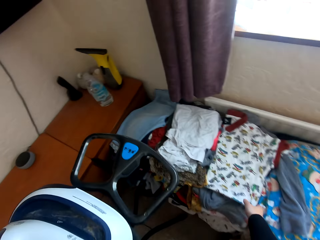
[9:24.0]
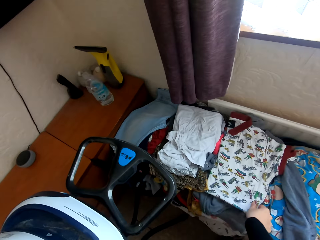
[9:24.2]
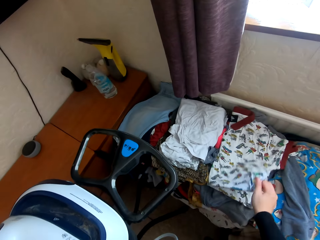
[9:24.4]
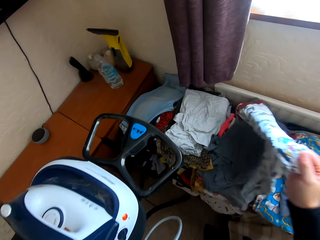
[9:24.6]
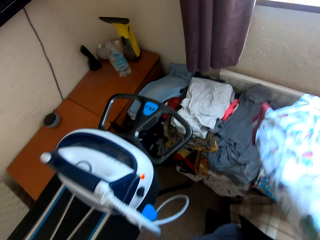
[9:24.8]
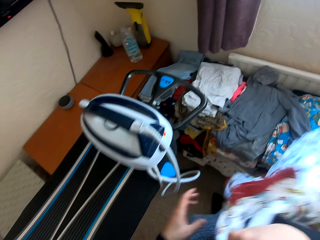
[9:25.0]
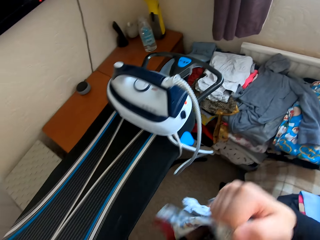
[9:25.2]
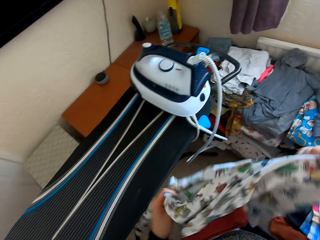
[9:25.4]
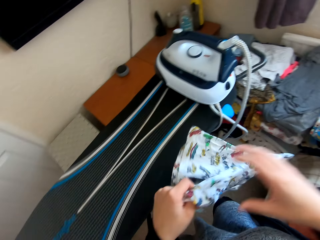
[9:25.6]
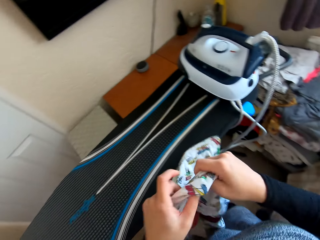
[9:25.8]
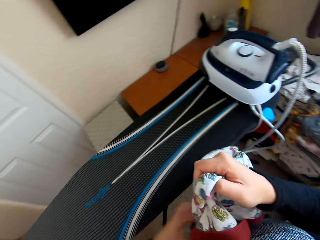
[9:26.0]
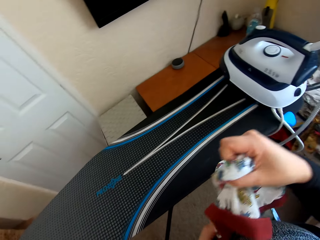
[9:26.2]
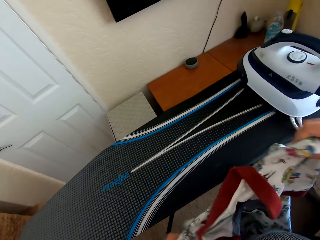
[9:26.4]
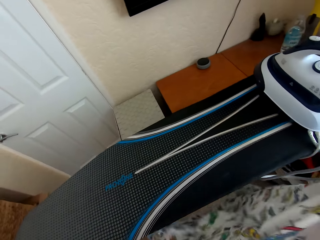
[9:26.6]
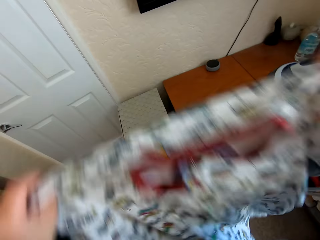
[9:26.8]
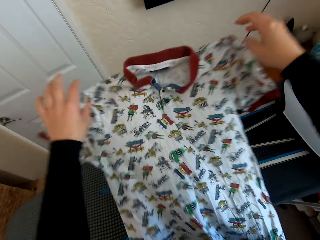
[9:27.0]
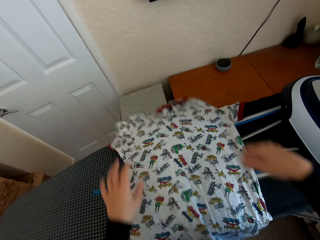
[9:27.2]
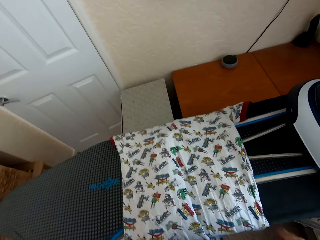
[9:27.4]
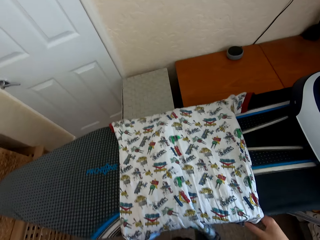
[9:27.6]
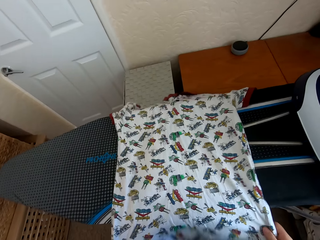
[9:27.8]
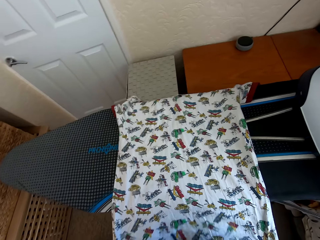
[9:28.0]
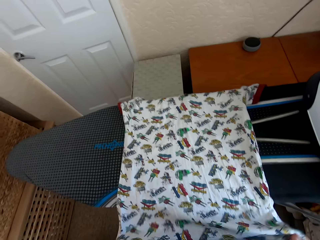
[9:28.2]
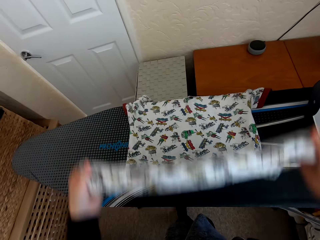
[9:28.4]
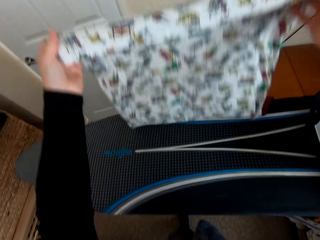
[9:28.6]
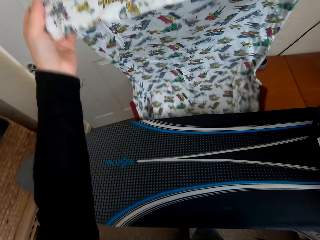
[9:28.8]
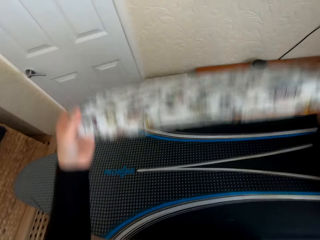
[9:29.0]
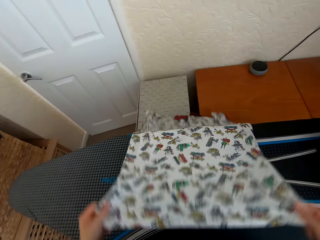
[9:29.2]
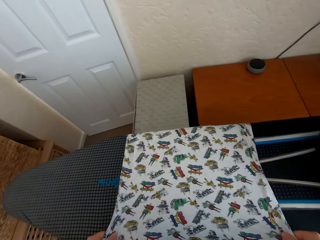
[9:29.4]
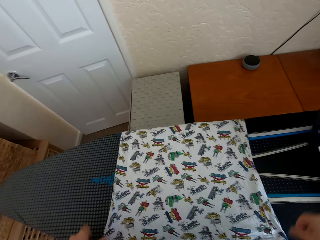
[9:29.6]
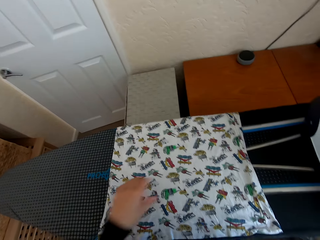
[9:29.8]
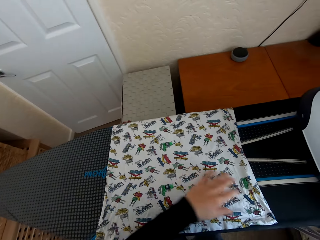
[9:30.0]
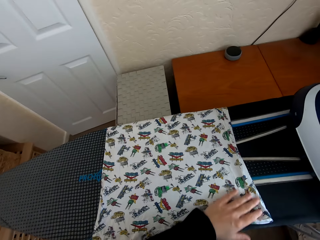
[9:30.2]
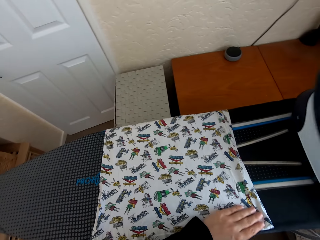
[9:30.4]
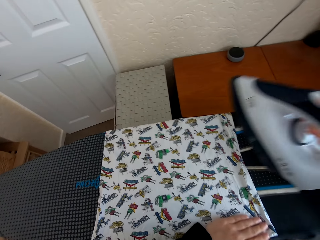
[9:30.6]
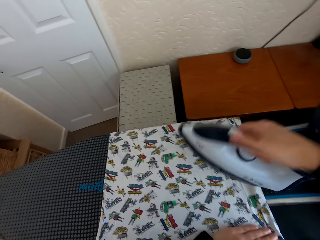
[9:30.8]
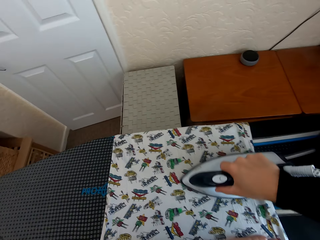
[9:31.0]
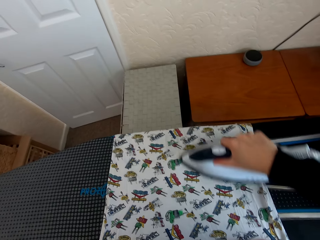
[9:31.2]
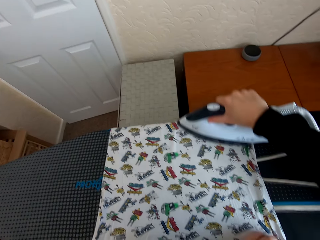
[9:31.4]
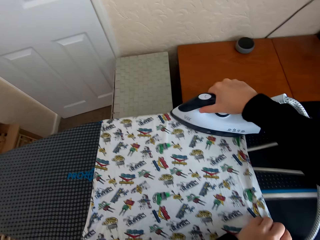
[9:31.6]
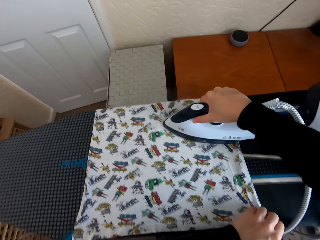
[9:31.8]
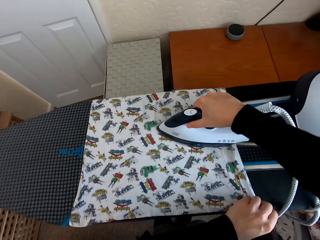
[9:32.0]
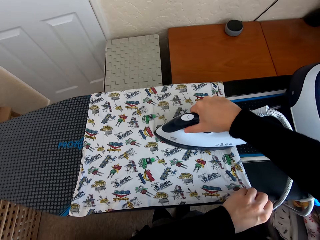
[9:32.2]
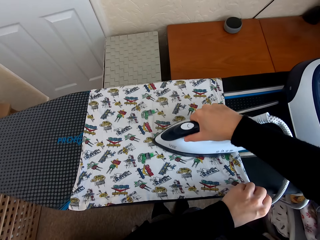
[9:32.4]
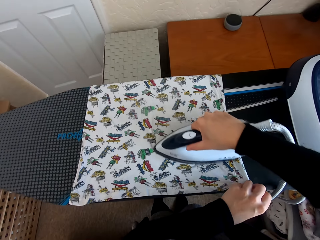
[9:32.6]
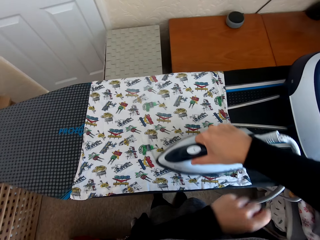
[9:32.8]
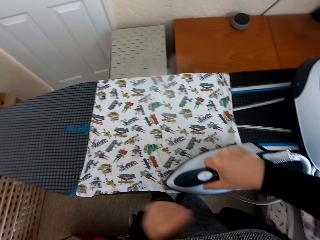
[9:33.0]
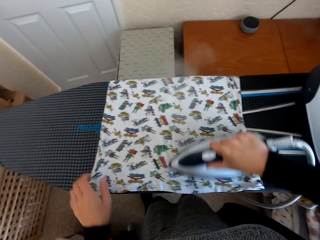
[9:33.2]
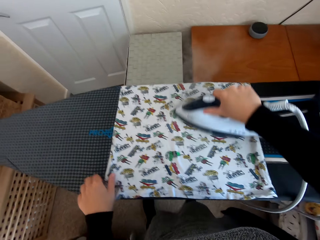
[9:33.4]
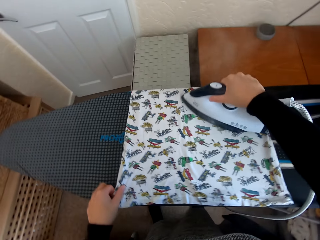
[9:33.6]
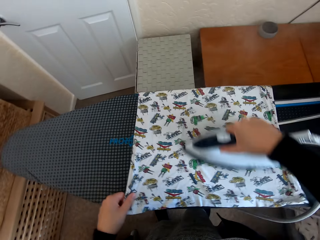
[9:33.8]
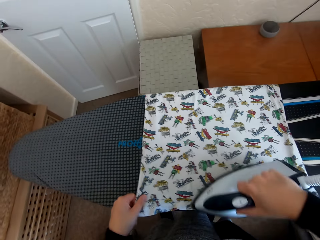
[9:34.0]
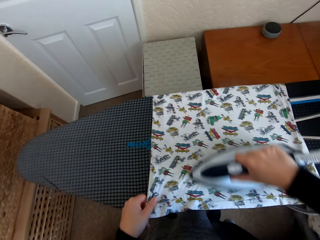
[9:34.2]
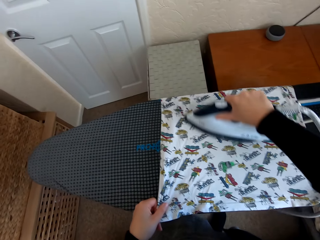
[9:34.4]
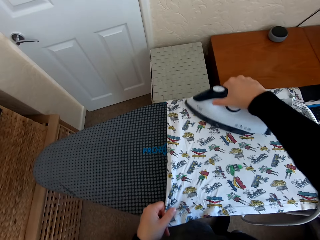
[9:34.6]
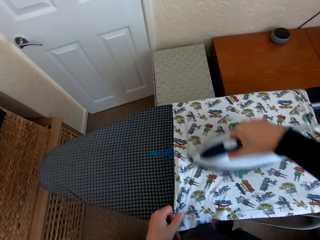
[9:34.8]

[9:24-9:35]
The camera wearer picks up a folded t-shirt or cloth from the table. They unfold the cloth. They spread the t-shirt on the Brabantia iron board. They adjust the cloth. They pick up the iron box from the Brabantia iron board. They iron the t-shirt on the Brabantia iron board with the iron box.

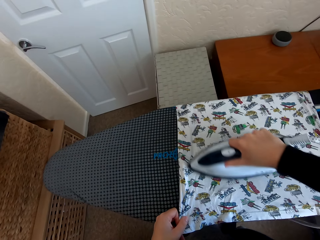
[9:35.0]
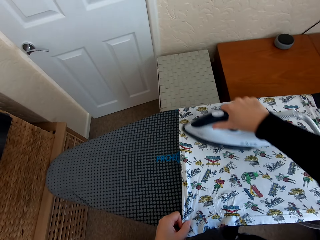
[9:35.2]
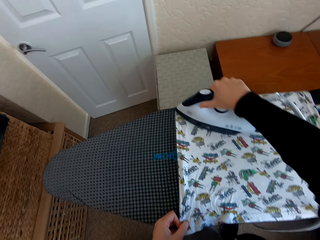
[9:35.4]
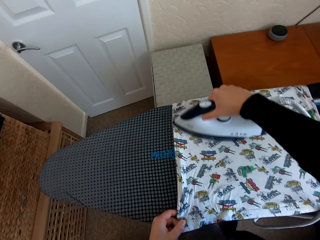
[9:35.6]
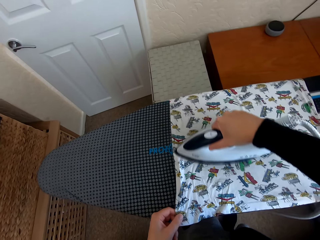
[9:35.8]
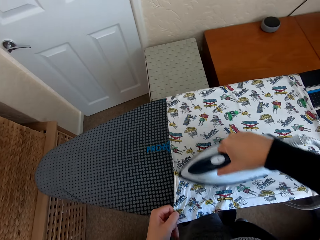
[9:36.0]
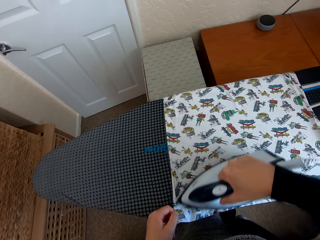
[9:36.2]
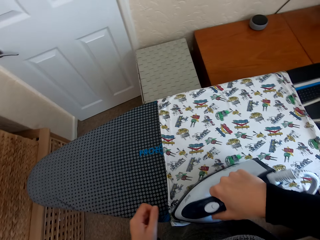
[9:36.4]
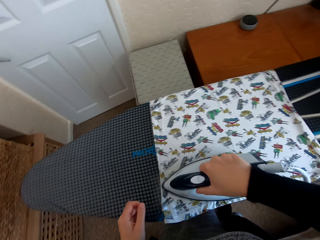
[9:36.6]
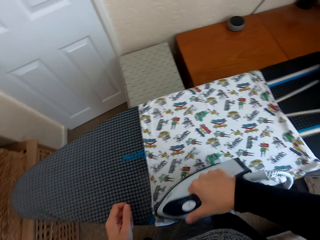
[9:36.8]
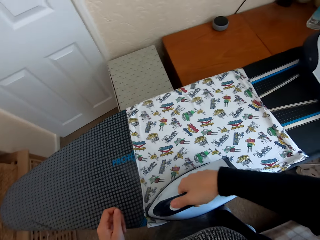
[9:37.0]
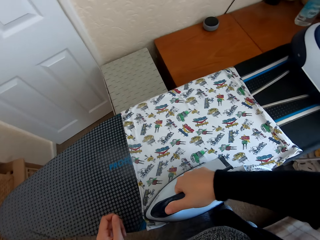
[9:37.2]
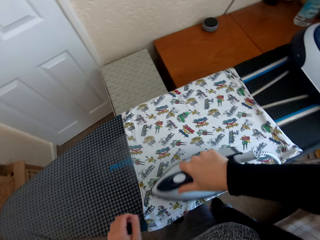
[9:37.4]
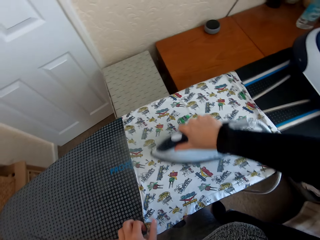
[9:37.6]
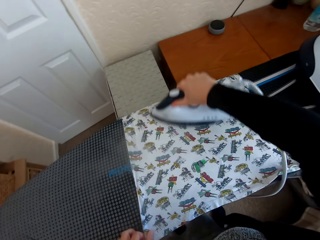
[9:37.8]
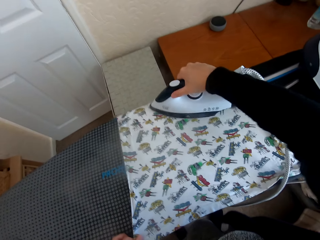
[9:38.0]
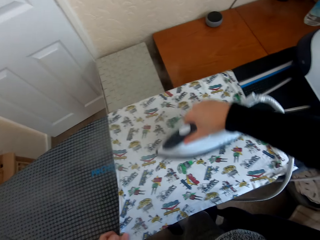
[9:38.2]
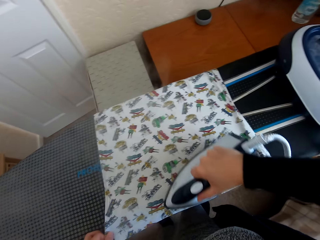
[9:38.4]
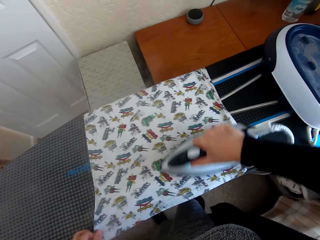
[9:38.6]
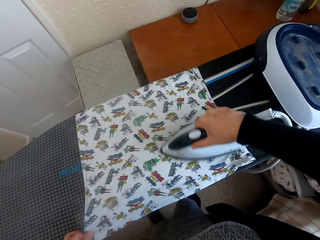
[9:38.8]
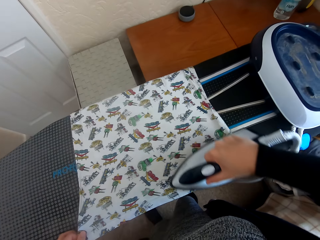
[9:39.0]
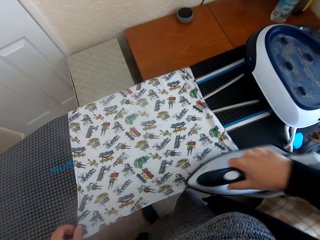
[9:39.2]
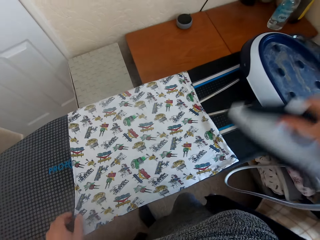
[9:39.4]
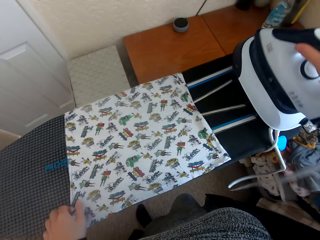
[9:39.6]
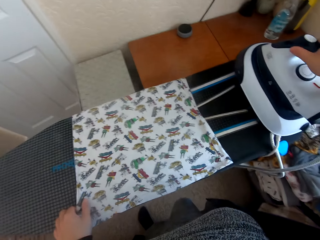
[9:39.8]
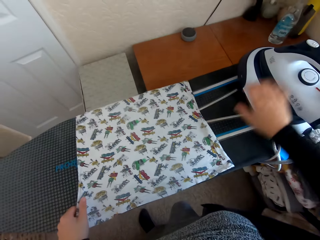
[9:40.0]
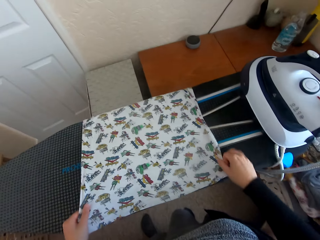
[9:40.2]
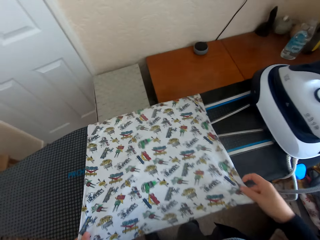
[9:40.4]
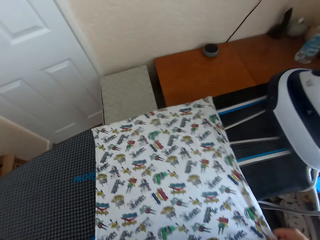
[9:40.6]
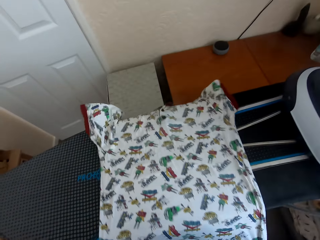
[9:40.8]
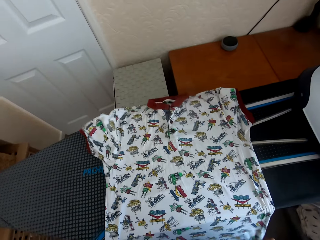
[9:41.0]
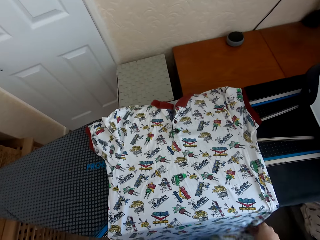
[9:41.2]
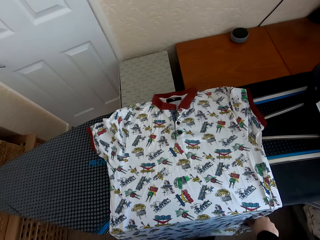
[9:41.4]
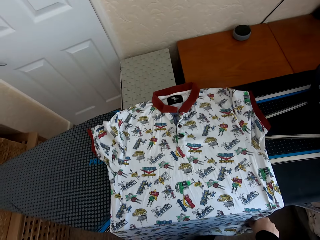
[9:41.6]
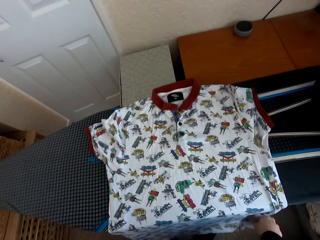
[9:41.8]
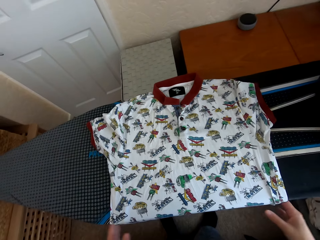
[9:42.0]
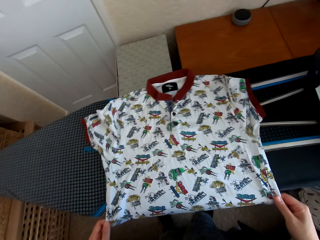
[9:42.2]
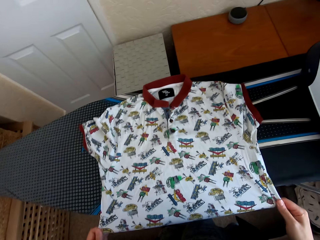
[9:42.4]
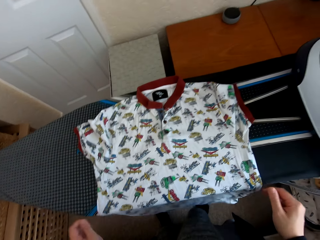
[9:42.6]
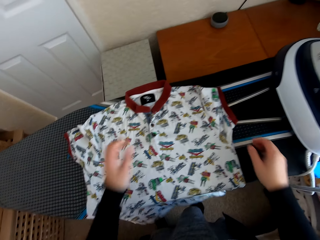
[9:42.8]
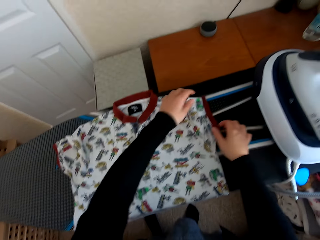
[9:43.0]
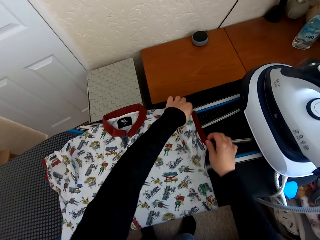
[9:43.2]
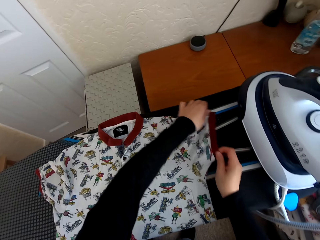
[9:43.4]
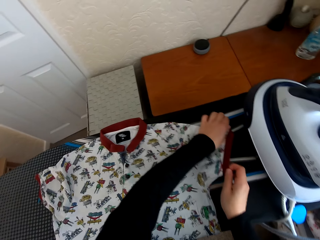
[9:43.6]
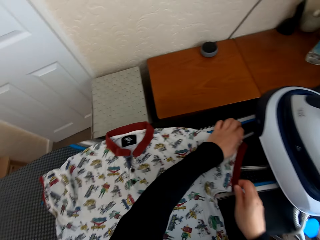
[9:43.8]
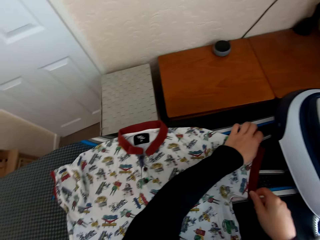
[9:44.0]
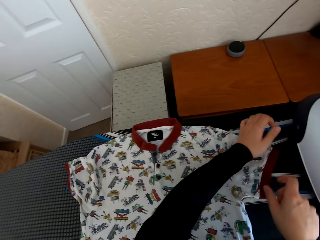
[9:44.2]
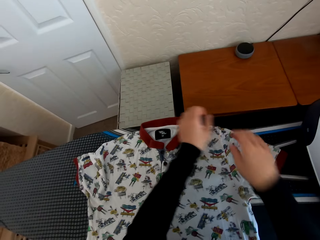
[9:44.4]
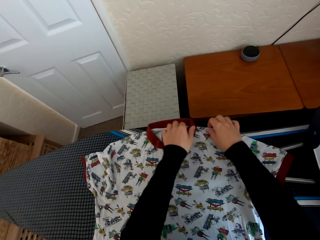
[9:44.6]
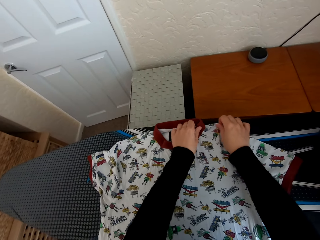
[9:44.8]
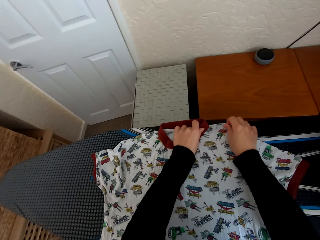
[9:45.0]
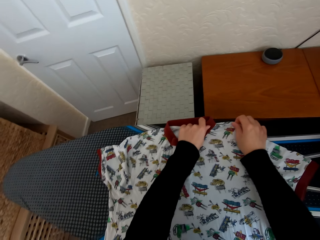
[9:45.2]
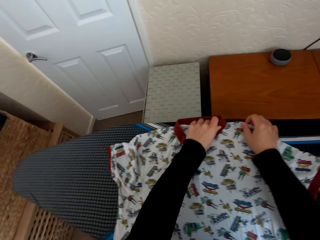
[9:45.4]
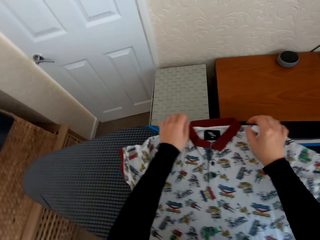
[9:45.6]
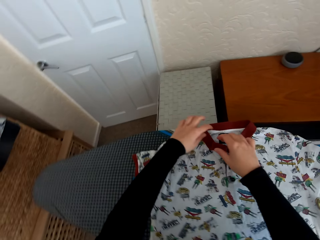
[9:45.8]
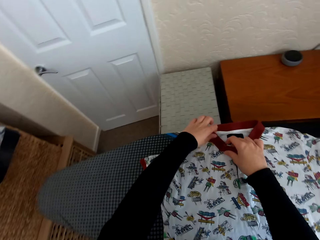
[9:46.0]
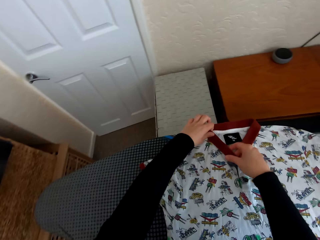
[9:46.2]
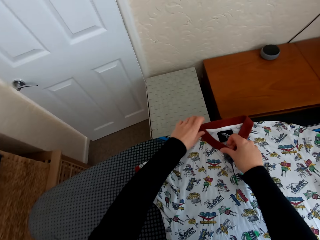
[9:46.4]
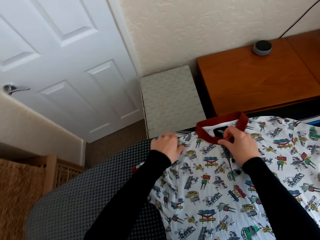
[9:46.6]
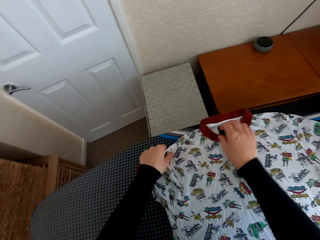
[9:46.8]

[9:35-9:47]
The camera wearer regulates the iron box. They iron the cloth or t-shirt with the iron box. They put the iron box on the Brabantia iron board hanger. They move the t-shirt on the Brabantia iron board.
